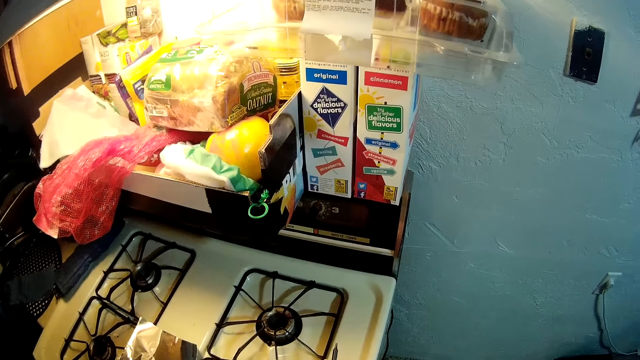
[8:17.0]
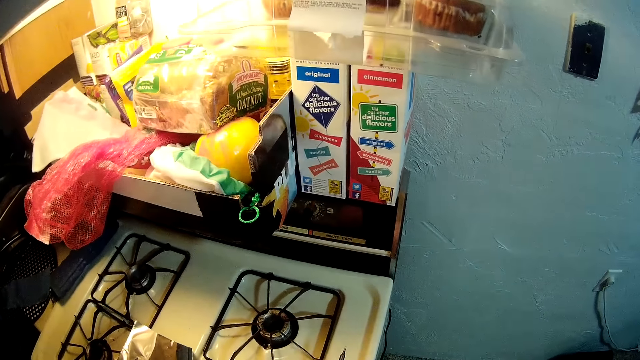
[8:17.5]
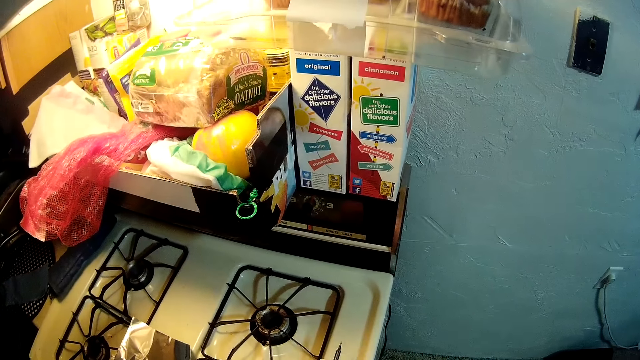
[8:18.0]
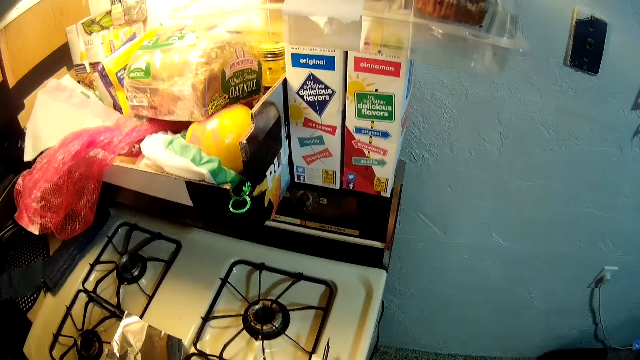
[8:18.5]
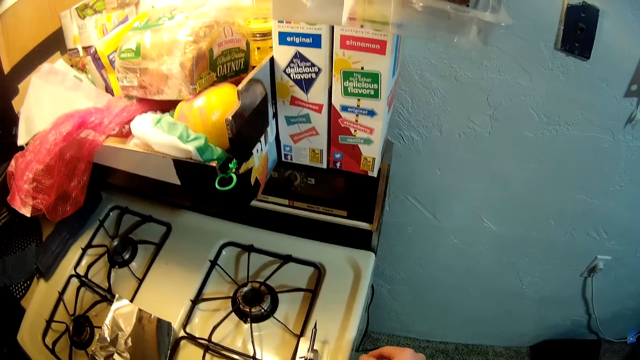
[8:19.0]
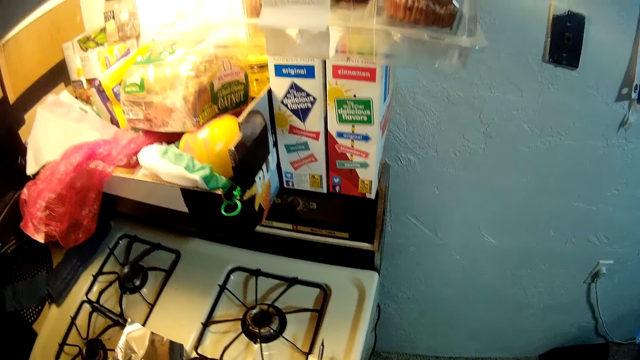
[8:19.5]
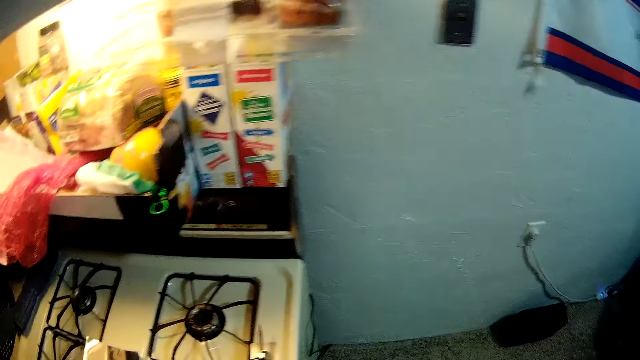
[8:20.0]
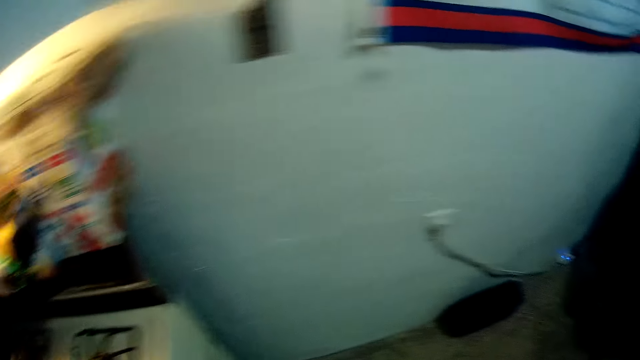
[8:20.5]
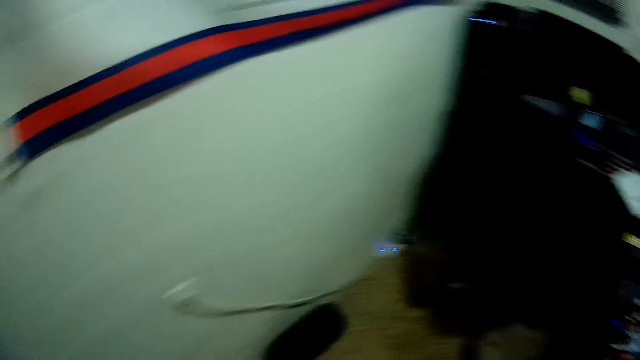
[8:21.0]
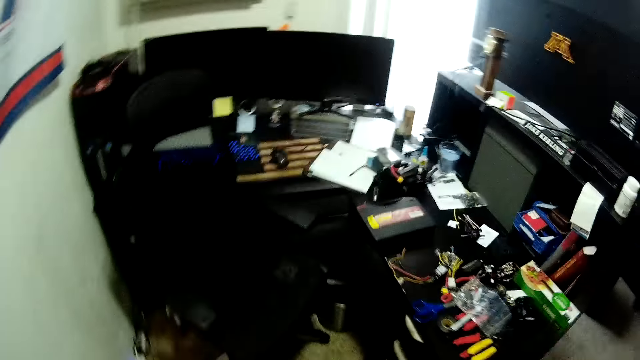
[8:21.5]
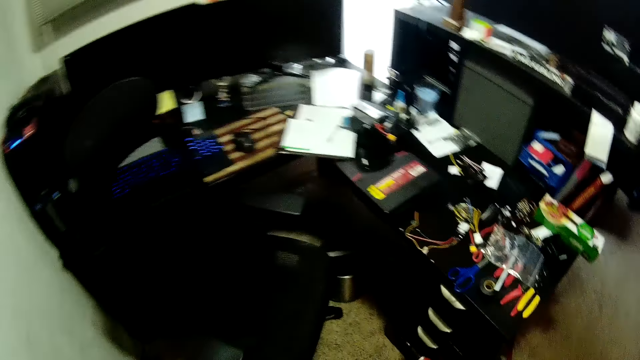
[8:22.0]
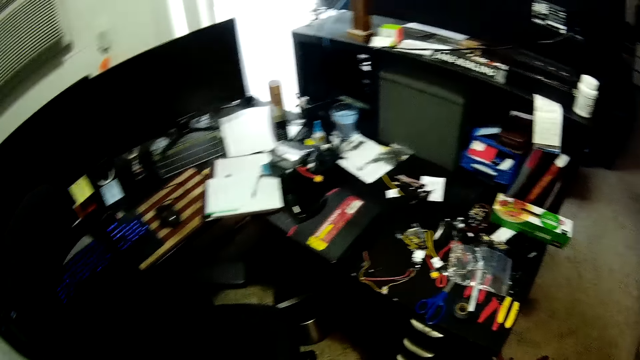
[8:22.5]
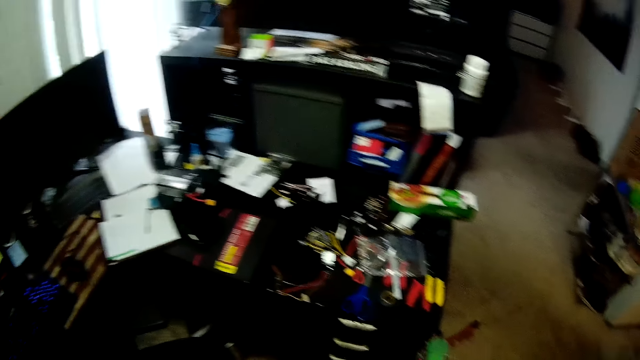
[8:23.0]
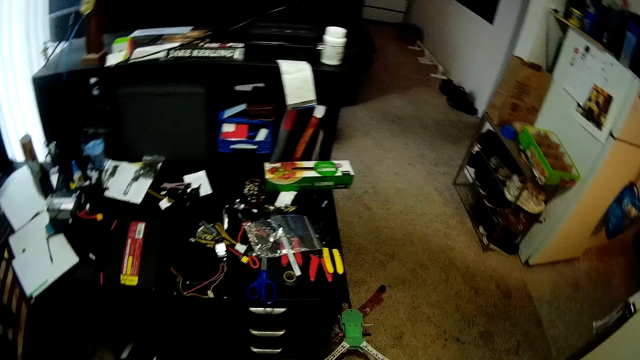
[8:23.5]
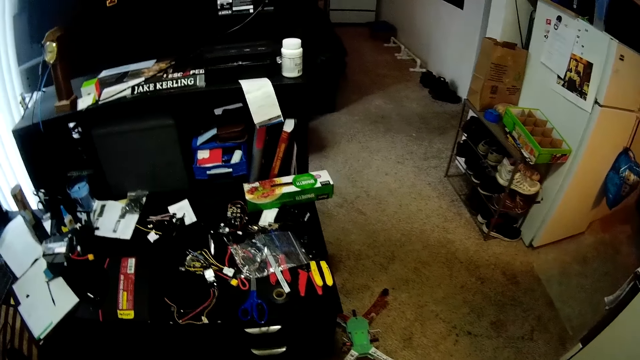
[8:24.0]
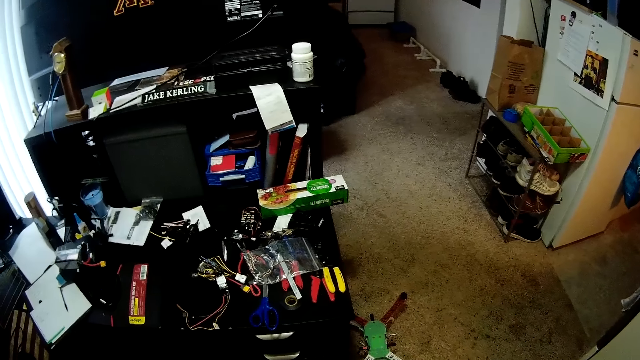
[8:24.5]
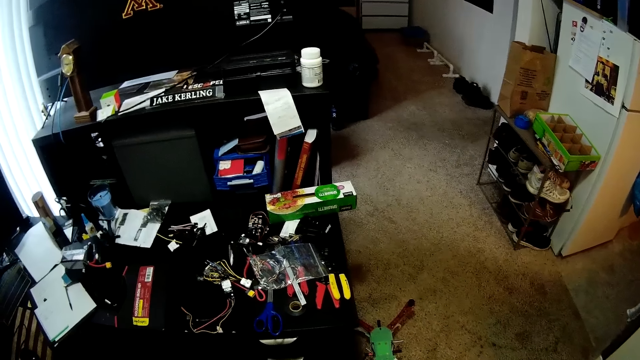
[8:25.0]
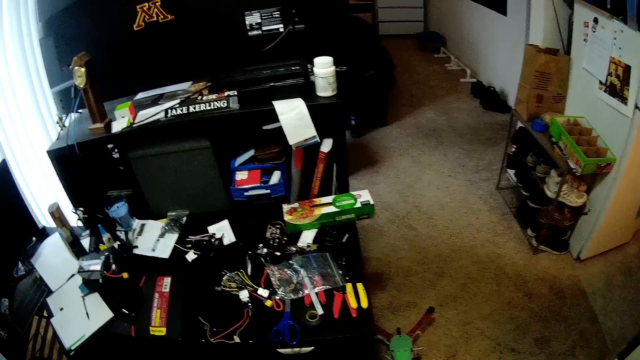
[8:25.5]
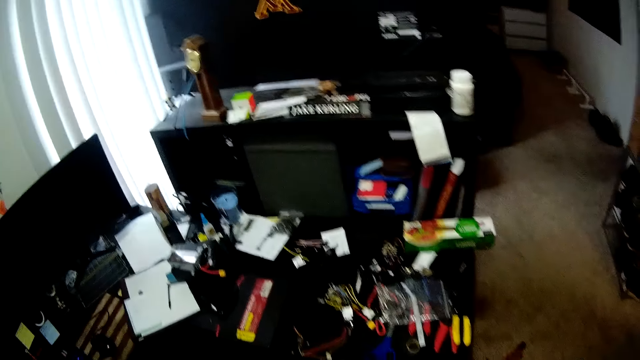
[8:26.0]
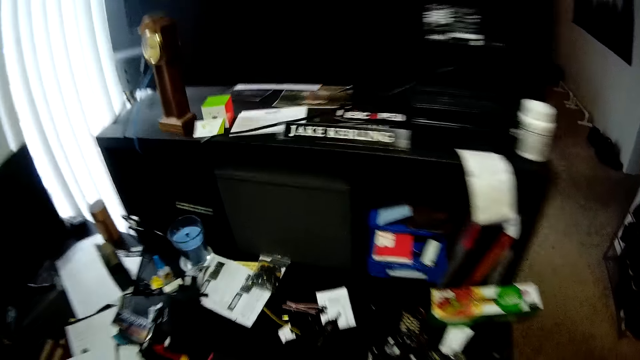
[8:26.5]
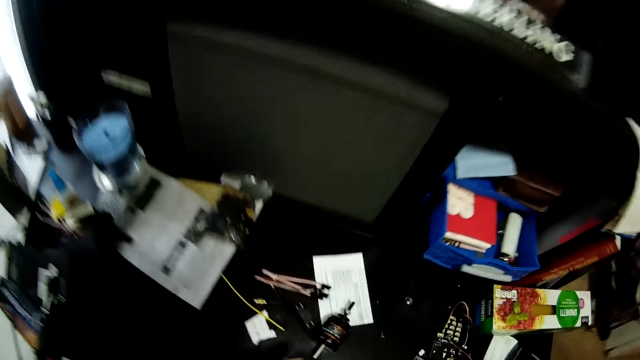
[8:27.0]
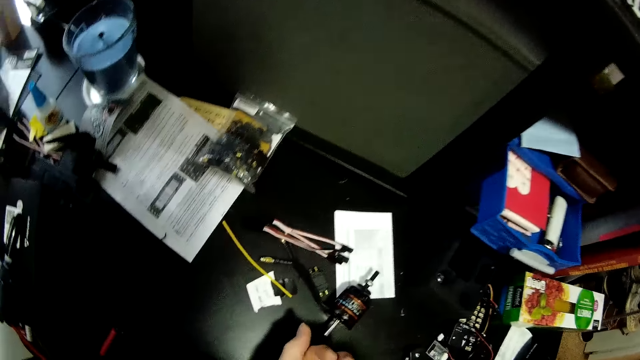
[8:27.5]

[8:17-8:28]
The camera wearer moves a hand with the soldering wire. They look around the worktable.

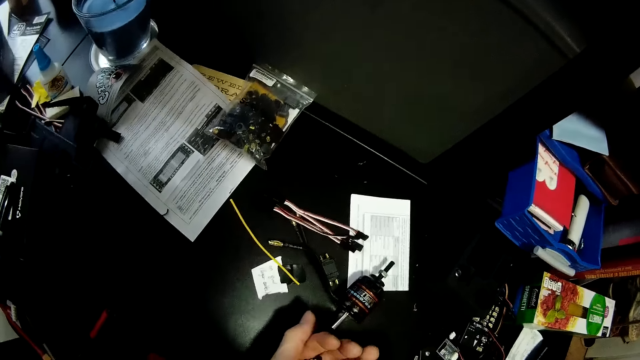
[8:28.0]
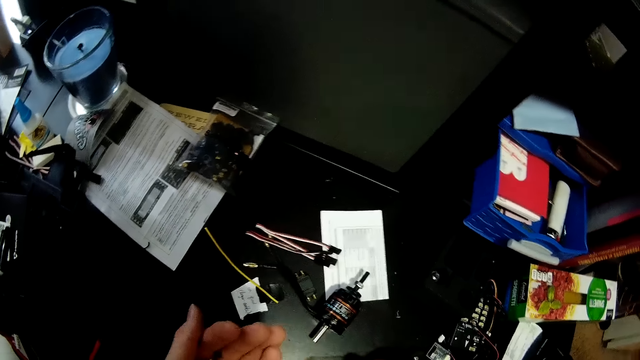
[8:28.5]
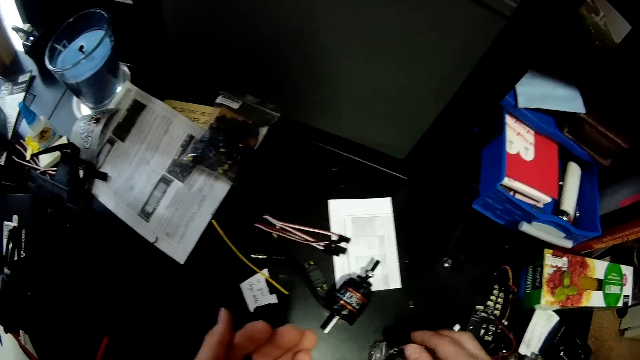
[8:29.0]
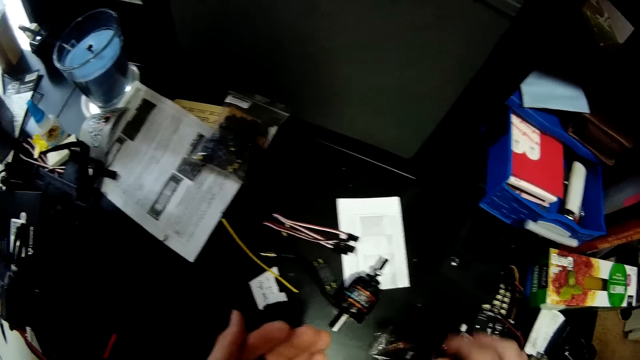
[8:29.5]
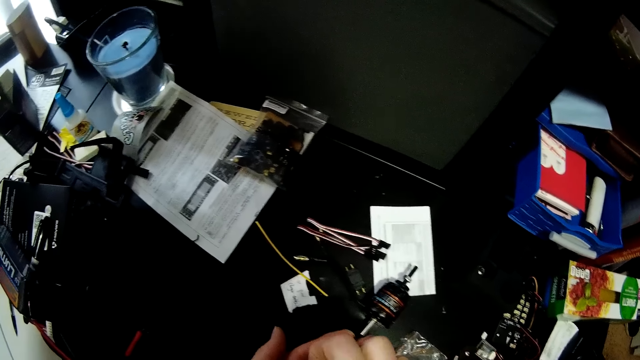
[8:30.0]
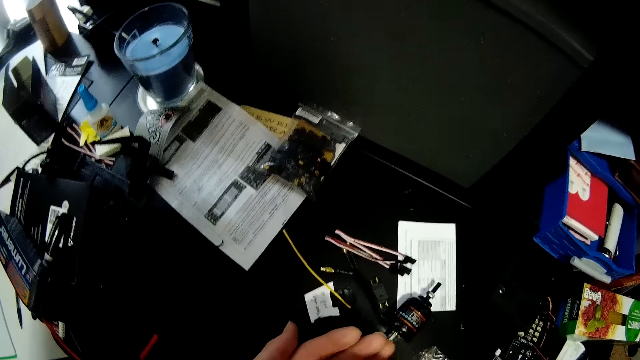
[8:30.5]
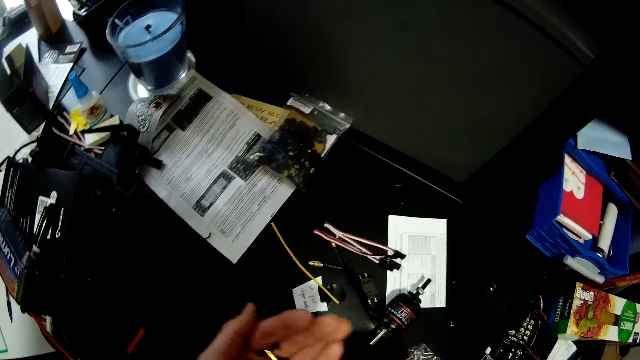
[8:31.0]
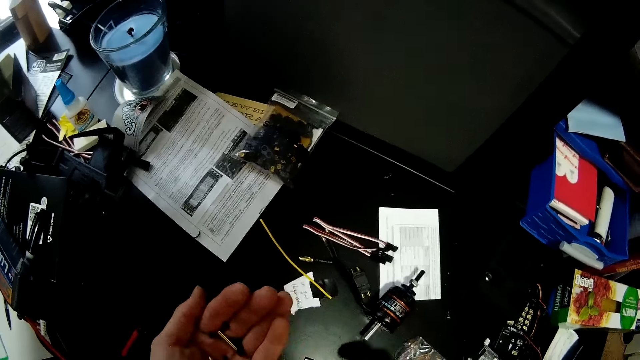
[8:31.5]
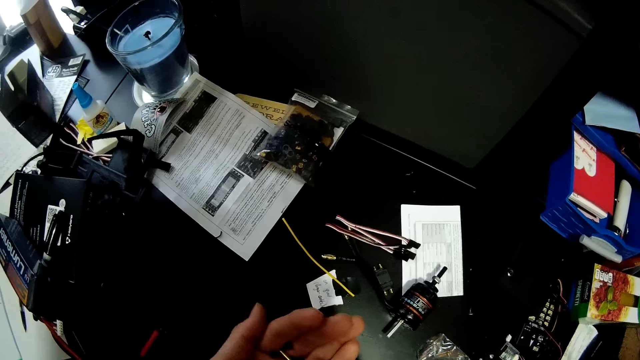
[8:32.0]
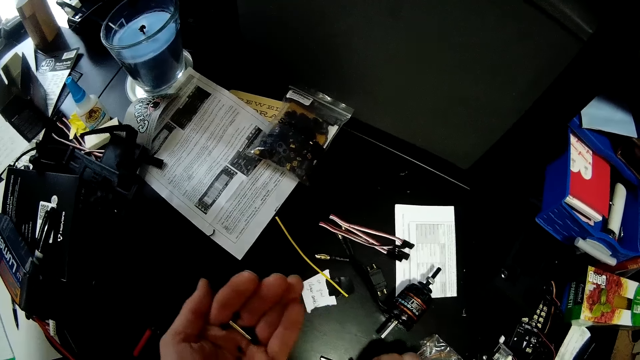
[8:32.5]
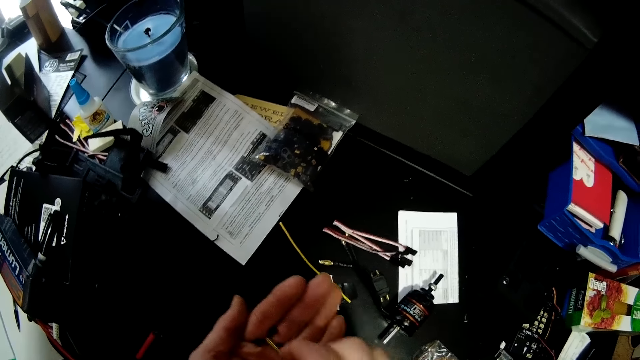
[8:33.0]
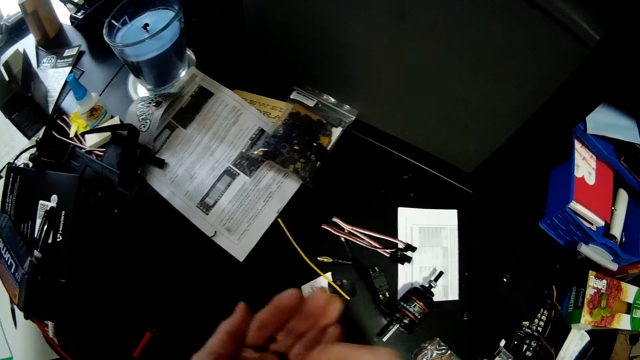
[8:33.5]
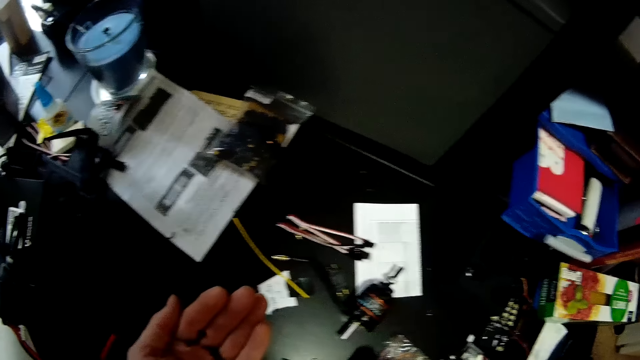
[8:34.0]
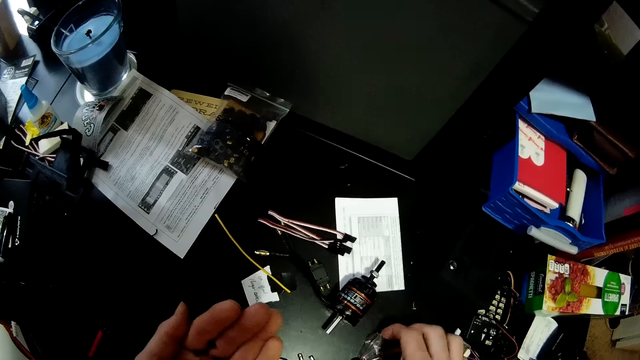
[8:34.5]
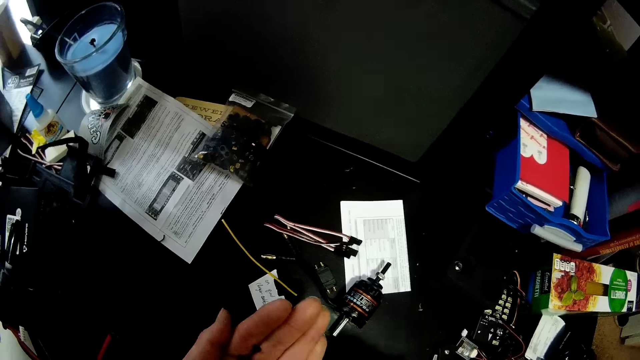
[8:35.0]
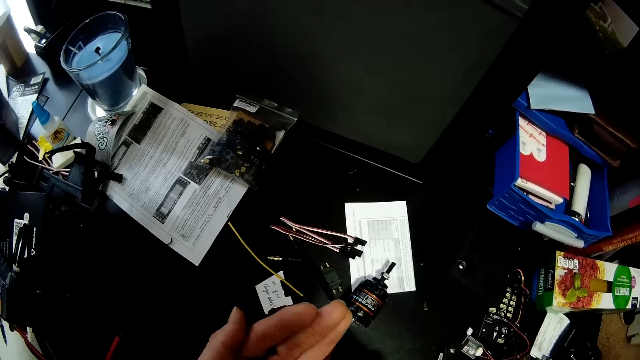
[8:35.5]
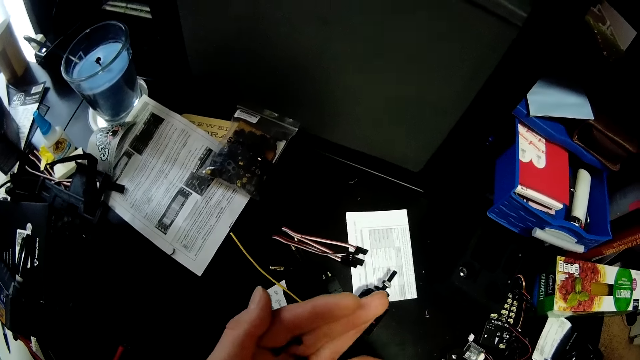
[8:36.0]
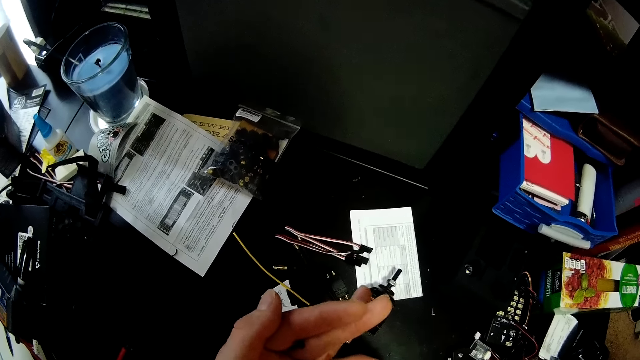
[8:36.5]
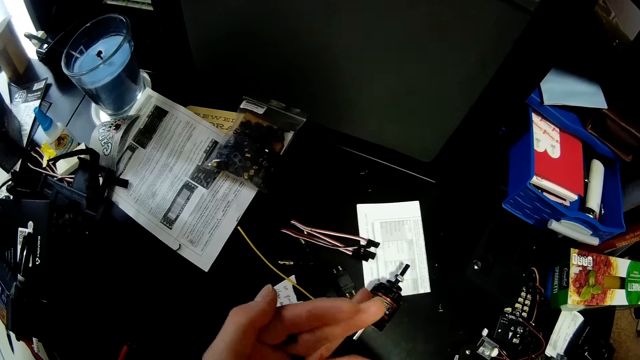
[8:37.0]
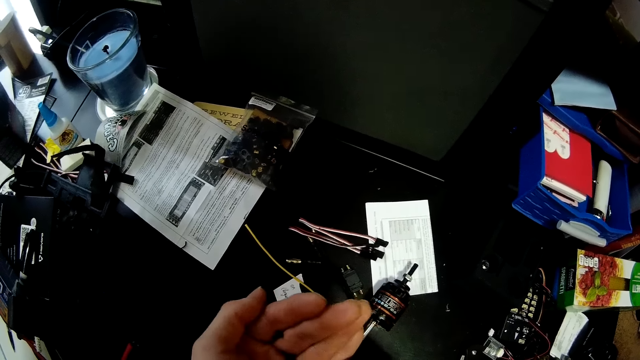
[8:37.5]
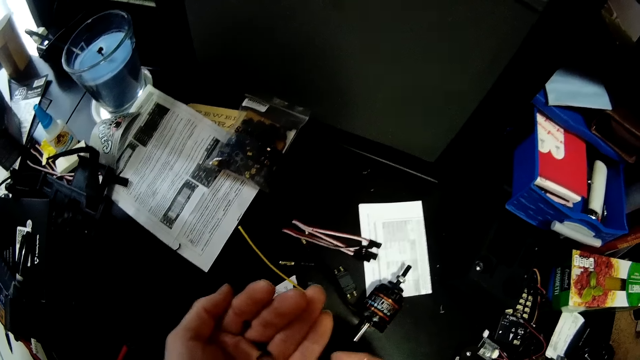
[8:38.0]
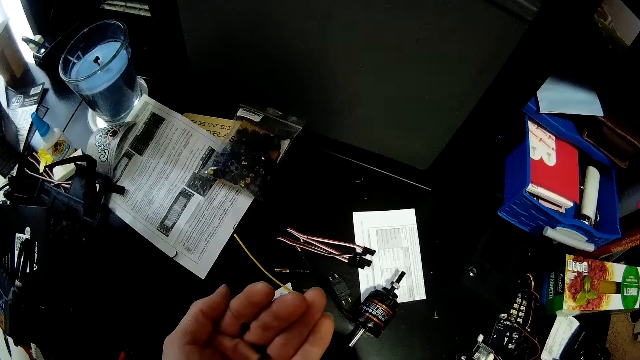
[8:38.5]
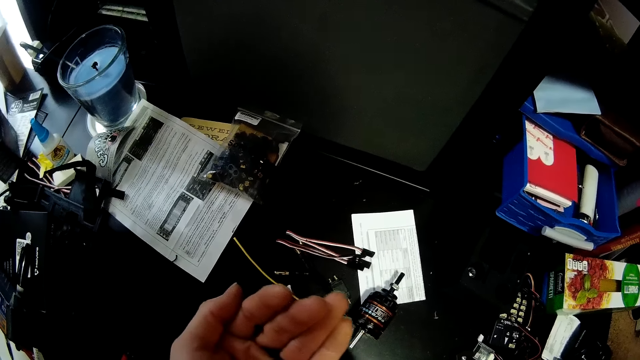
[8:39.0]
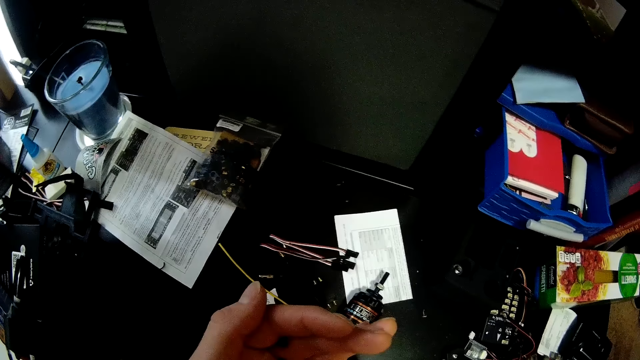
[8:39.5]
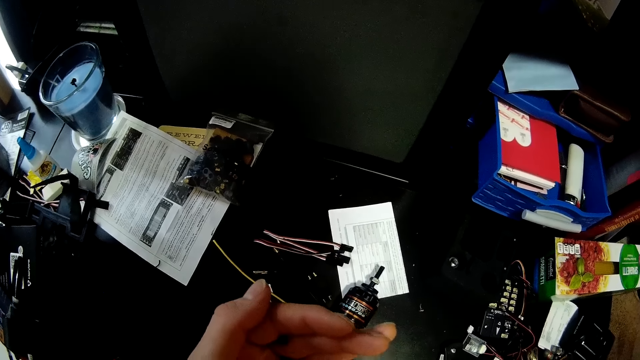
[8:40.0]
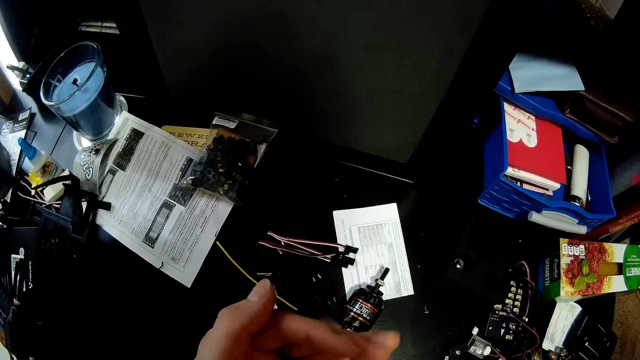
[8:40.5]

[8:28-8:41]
The camera wearer picks screws. They put the screw on the table. They pick a paper bag. They pour the screw in the paper. They look at their hands.
